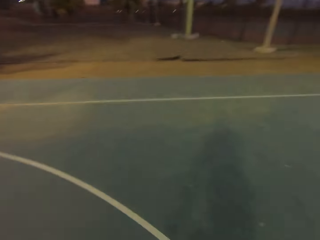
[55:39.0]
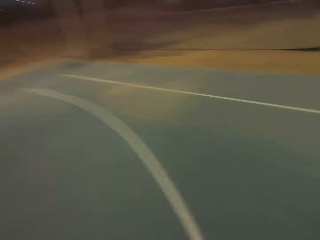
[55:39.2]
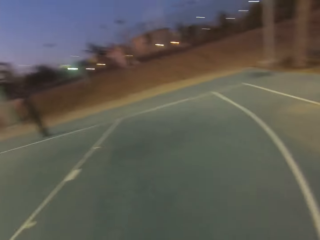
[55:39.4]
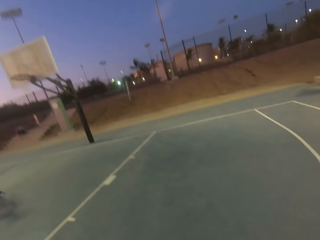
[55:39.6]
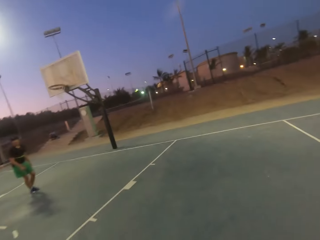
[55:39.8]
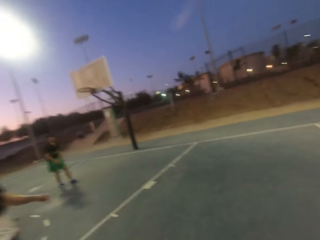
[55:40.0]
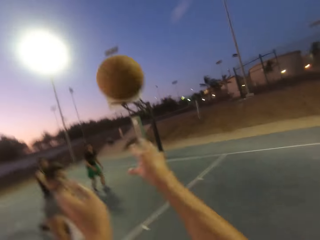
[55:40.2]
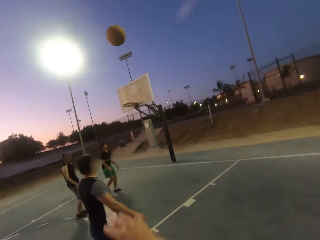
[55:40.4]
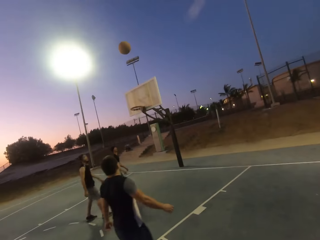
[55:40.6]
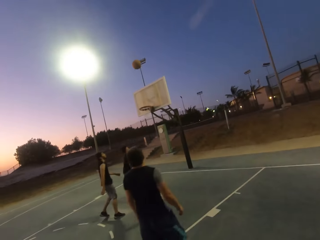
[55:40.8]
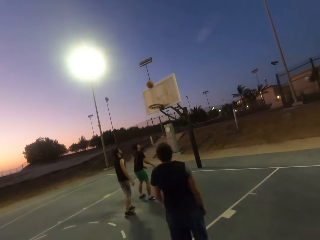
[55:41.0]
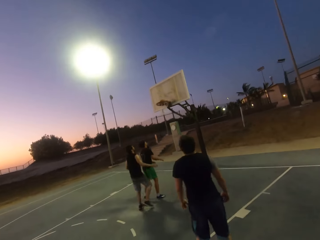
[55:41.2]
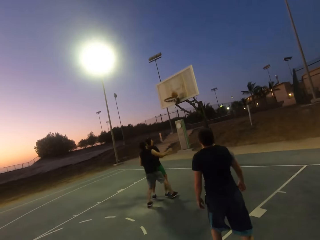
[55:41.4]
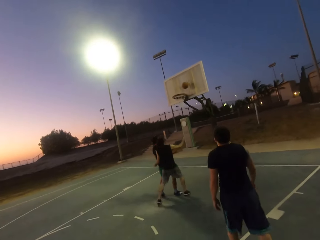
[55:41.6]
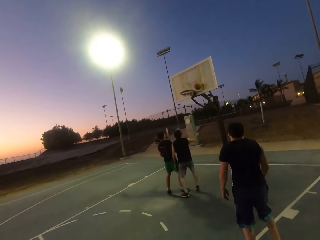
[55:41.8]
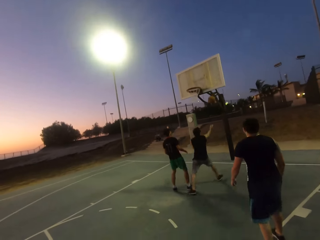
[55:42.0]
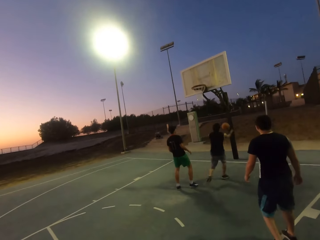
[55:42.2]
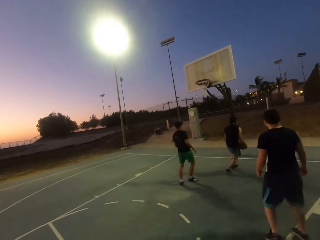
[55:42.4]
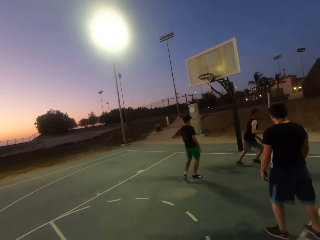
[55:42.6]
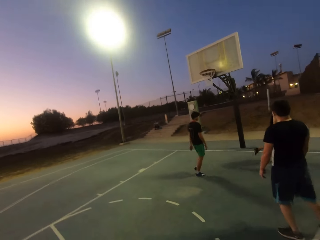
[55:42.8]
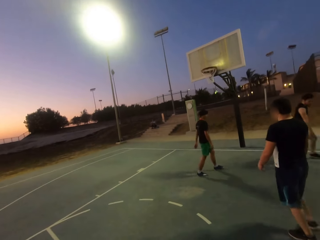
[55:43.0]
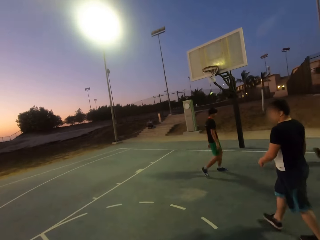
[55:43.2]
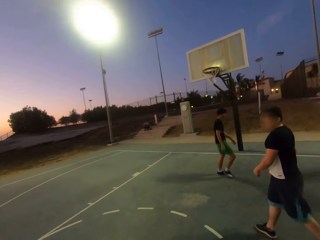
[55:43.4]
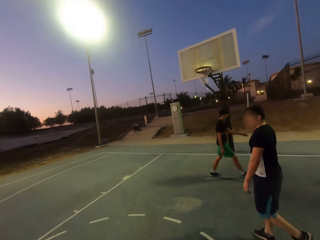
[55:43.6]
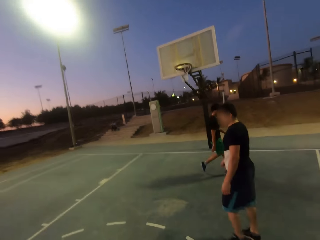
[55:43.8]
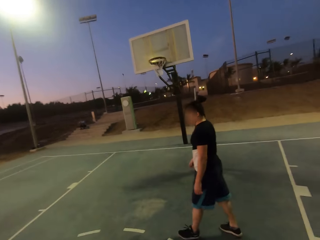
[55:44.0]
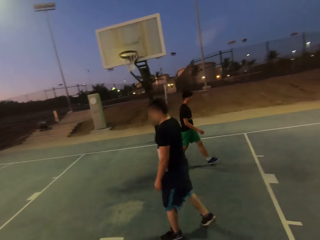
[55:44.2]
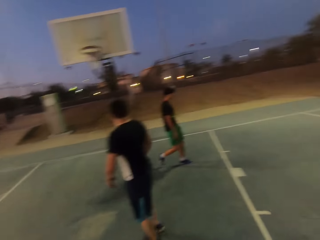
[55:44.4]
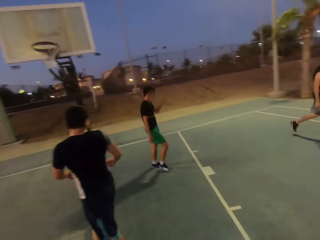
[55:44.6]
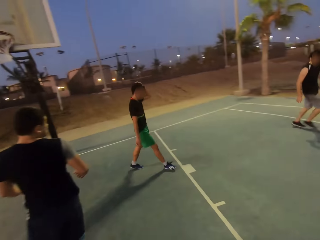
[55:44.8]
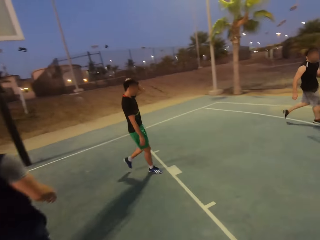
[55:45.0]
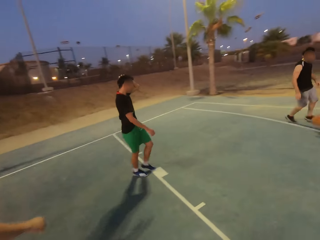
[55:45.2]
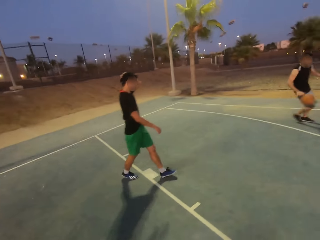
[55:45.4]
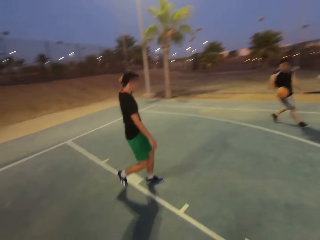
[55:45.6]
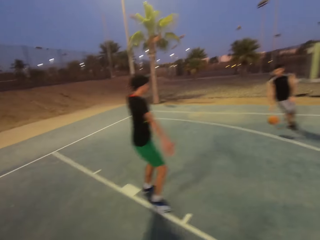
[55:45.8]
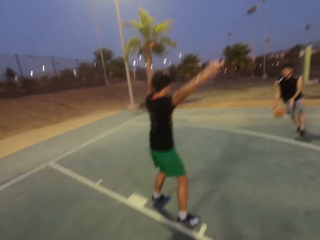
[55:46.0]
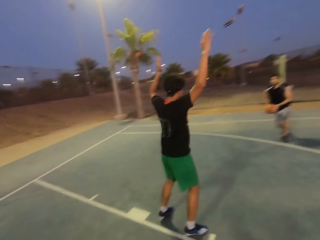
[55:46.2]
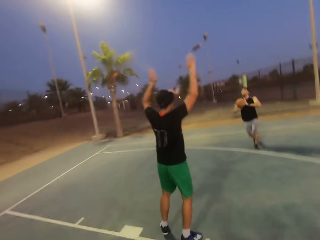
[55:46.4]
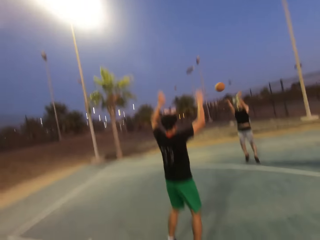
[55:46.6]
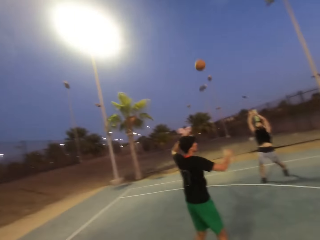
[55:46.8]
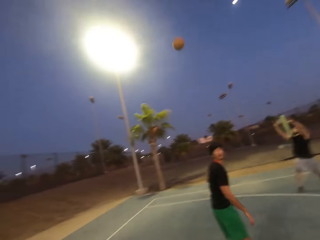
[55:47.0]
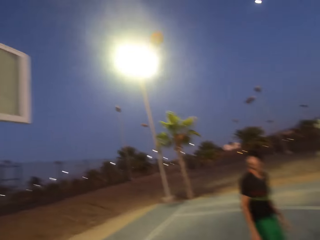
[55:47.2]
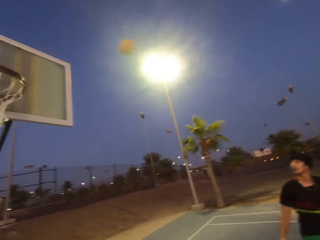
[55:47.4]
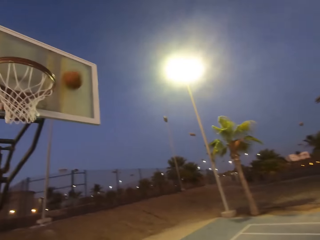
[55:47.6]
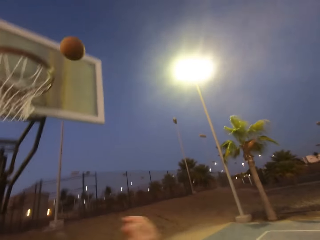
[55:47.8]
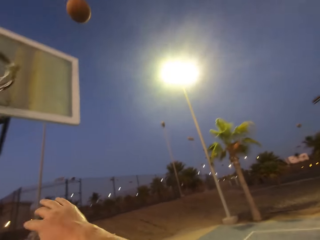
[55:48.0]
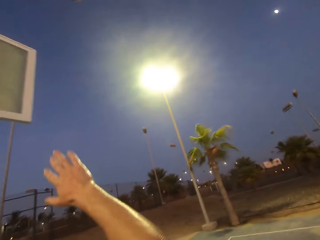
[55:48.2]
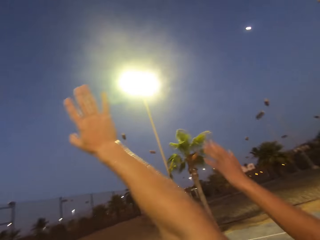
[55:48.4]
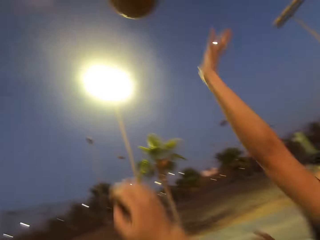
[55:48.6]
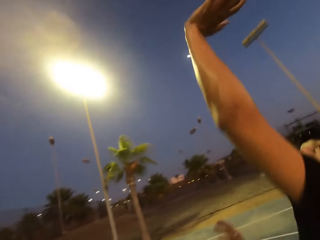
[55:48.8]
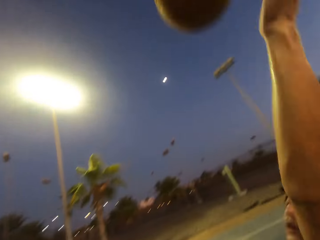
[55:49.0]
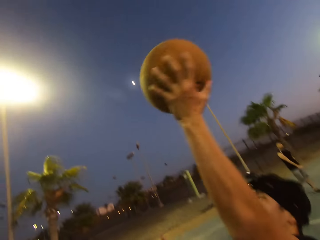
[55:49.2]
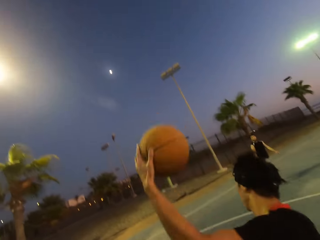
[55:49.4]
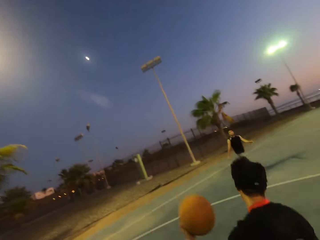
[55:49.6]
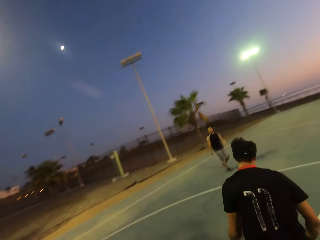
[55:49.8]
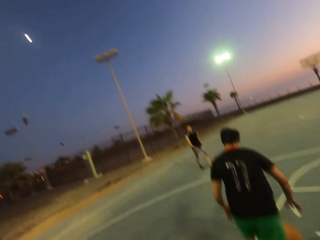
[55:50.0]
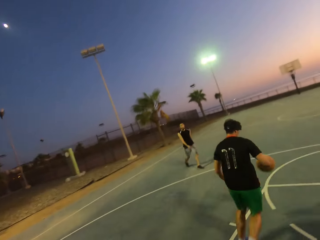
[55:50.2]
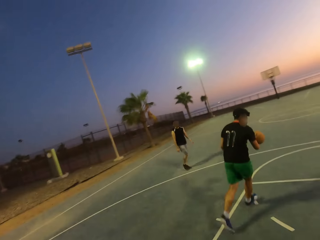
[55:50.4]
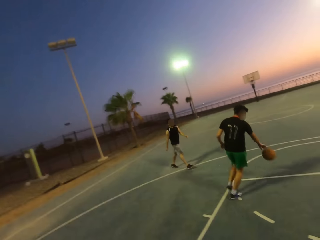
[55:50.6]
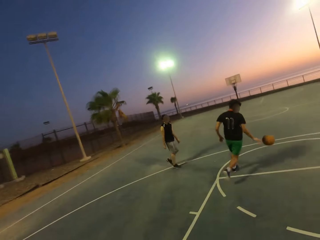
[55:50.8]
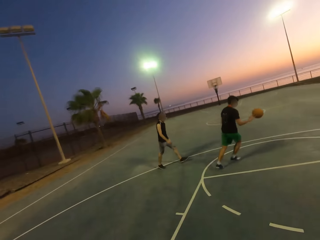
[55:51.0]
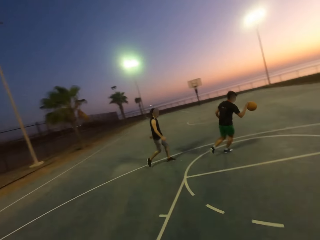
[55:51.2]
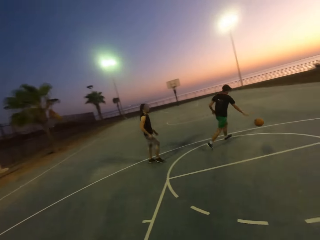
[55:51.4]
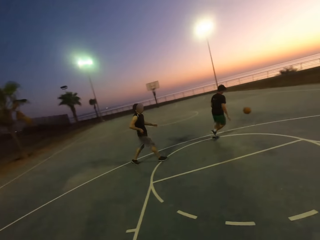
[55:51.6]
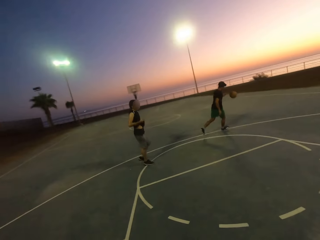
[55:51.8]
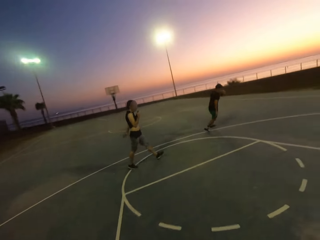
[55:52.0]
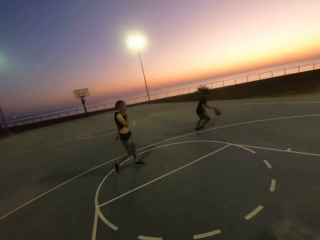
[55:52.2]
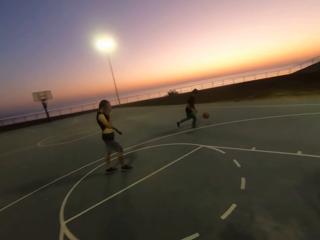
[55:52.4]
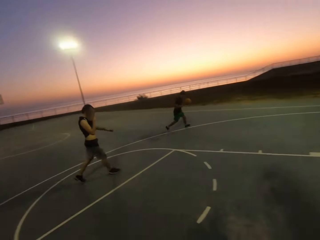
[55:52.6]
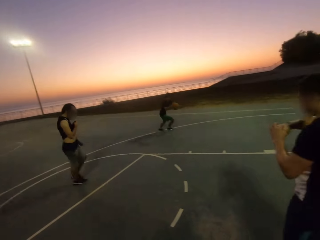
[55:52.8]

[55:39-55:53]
The camera wearer dribbles and throws the ball in the hoop. A man picks up the ball, holds the ball and dribbles the ball. He throws the ball in the hoop. Another man taps the ball, holds the ball and dribbles the ball.

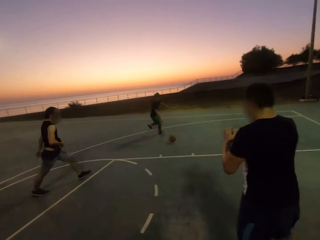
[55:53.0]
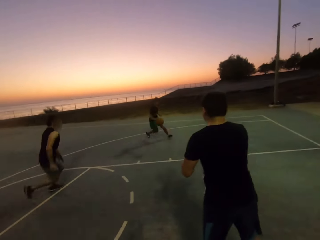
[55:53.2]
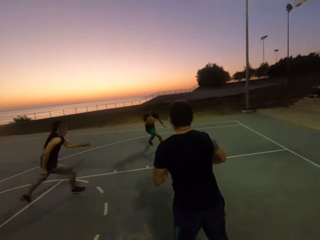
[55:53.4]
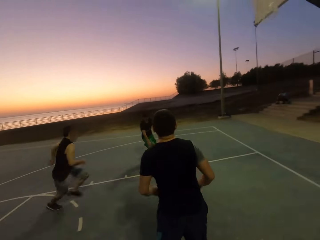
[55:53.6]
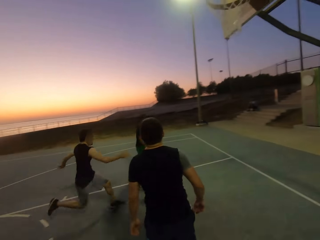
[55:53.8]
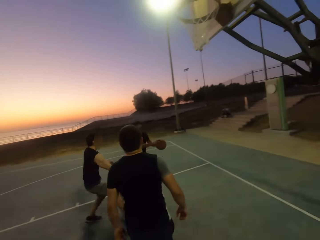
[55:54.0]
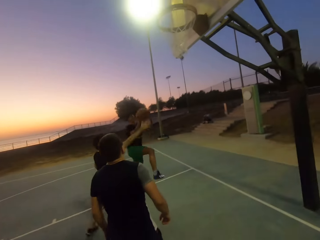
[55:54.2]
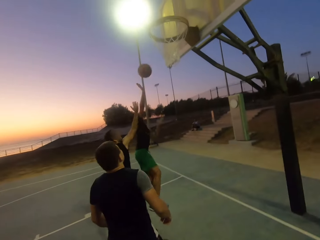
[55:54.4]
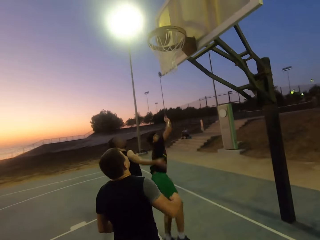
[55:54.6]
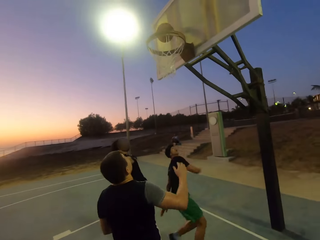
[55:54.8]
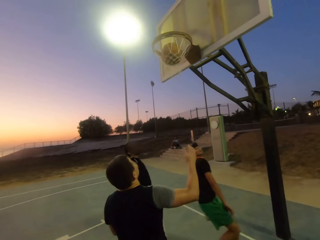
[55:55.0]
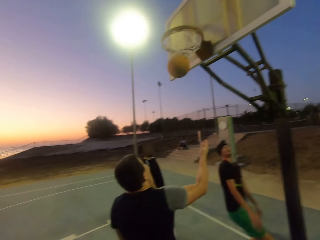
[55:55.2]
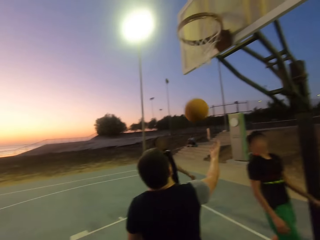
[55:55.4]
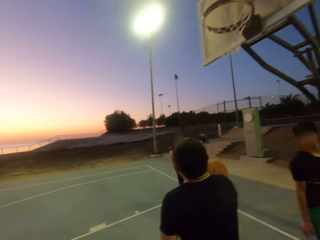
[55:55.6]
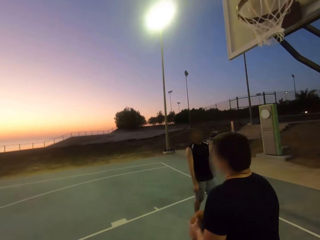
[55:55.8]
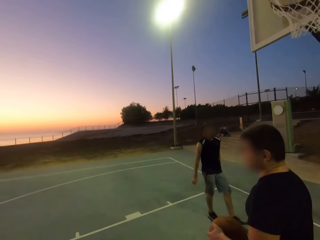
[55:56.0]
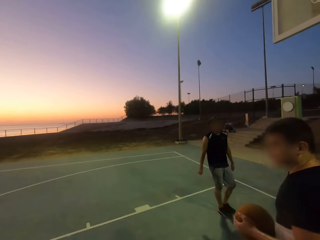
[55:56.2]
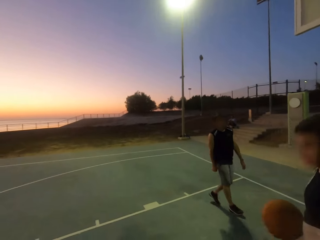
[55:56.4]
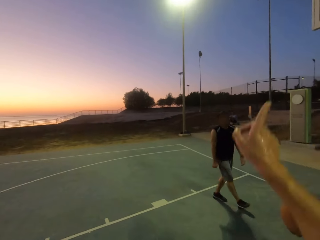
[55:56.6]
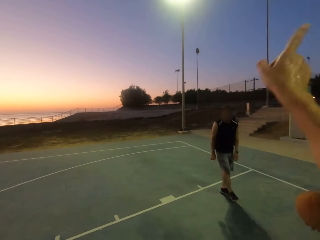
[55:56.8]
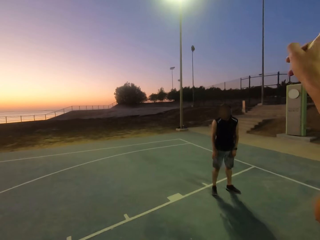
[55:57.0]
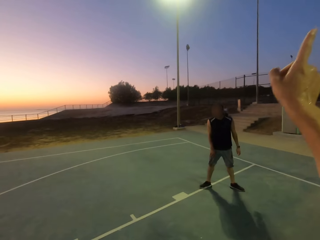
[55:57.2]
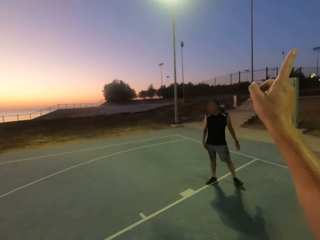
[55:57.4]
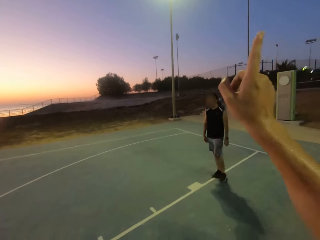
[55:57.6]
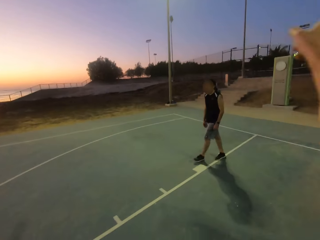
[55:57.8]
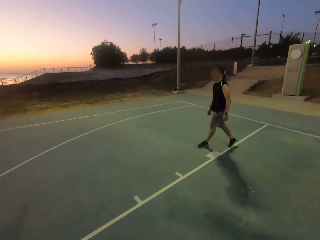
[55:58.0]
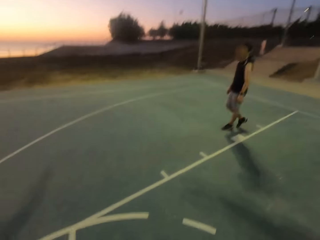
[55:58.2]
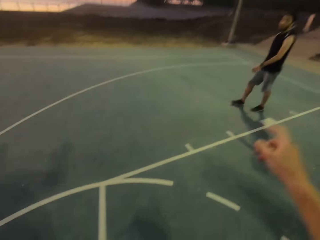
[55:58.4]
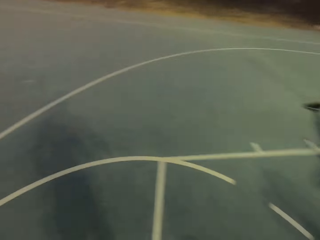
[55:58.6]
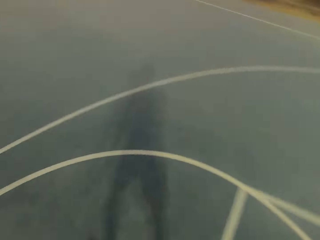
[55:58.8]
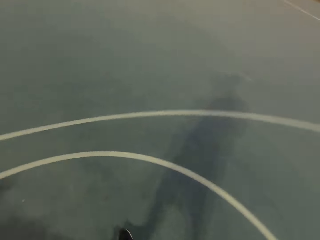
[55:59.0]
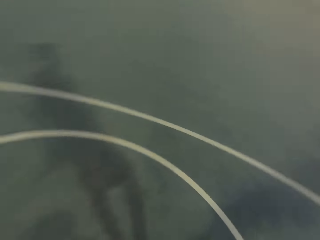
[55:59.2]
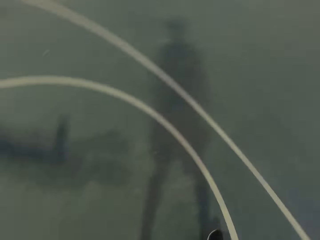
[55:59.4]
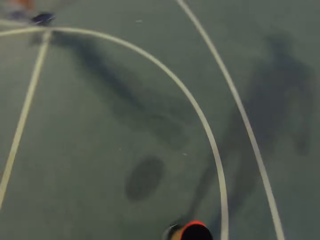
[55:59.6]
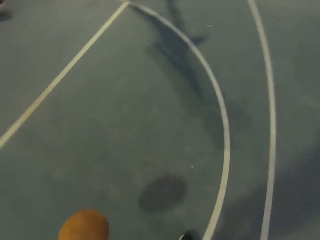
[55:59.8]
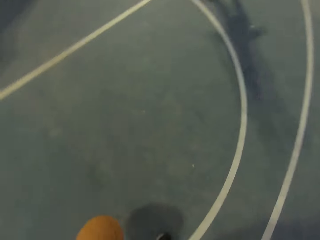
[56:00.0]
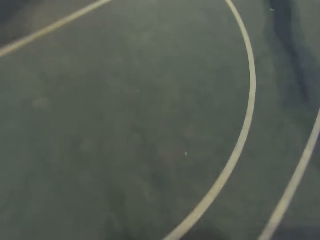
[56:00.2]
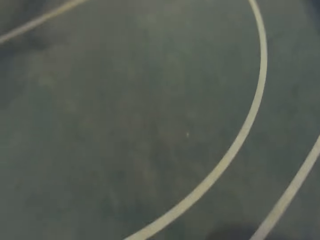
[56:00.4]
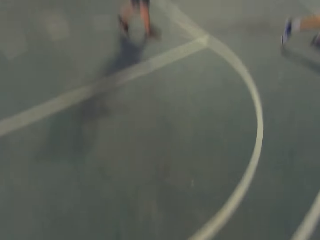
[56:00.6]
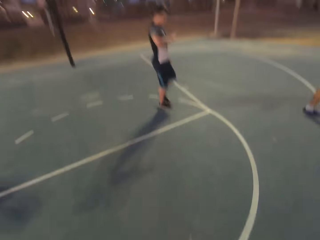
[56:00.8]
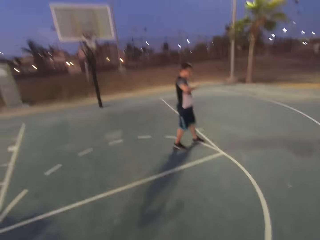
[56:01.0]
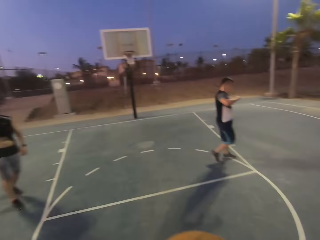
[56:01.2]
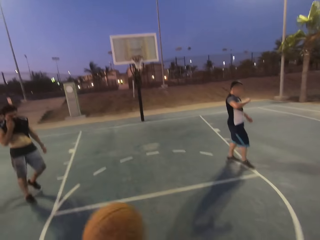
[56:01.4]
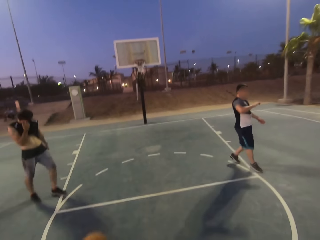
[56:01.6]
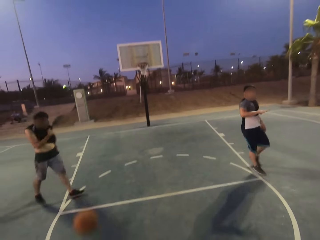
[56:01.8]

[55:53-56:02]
A man throws the ball in the hoop. Another man picks up the ball and holds the ball. The camera wearer moves his hand. He raises his hand. He throws the ball.
